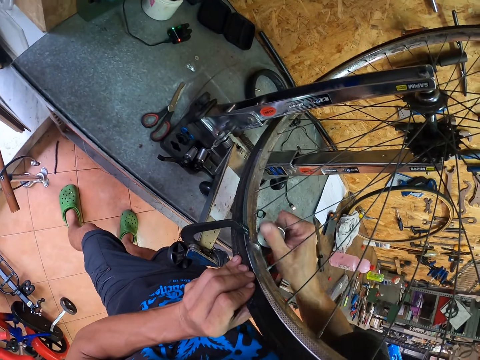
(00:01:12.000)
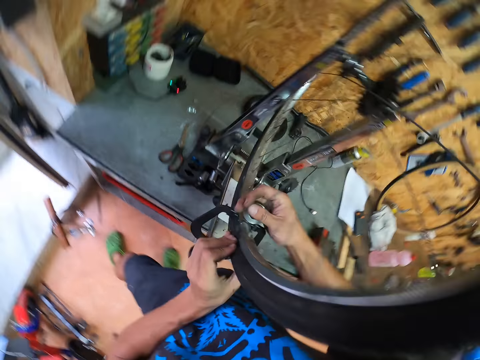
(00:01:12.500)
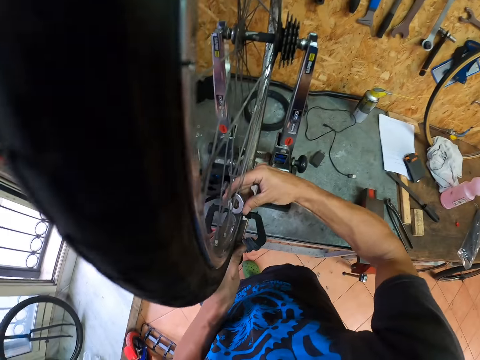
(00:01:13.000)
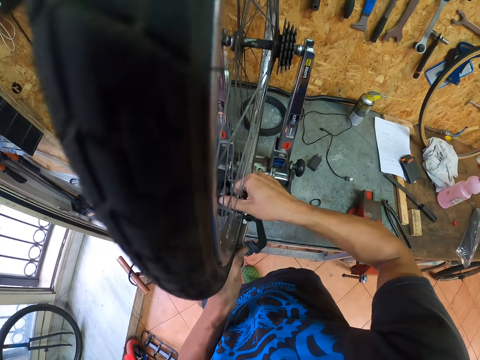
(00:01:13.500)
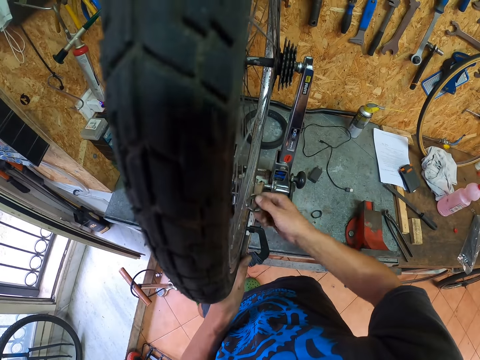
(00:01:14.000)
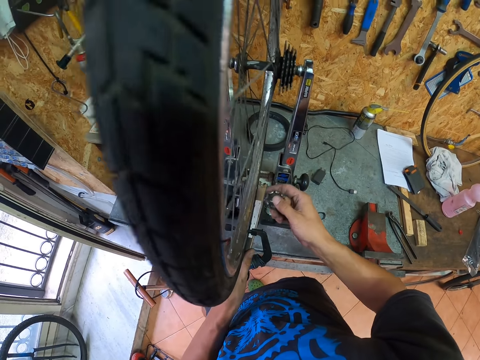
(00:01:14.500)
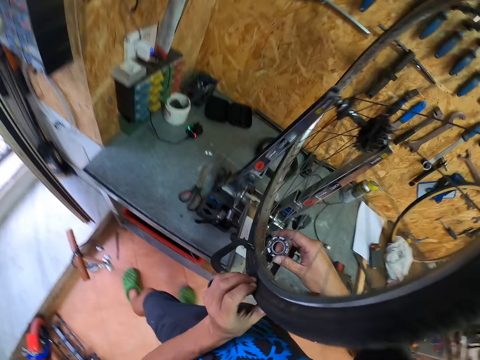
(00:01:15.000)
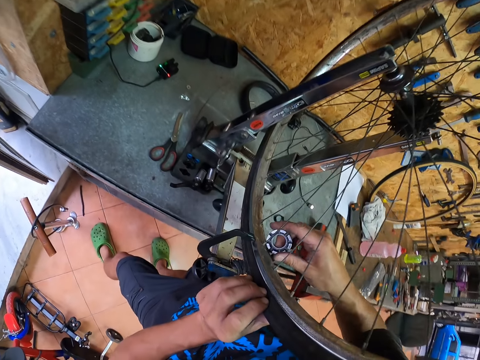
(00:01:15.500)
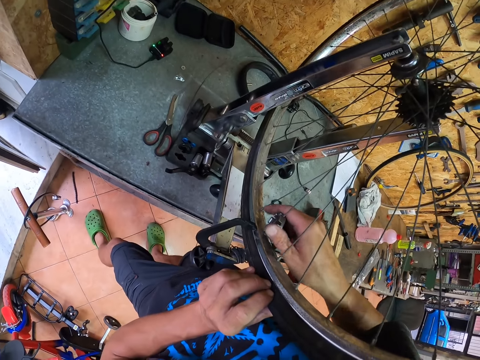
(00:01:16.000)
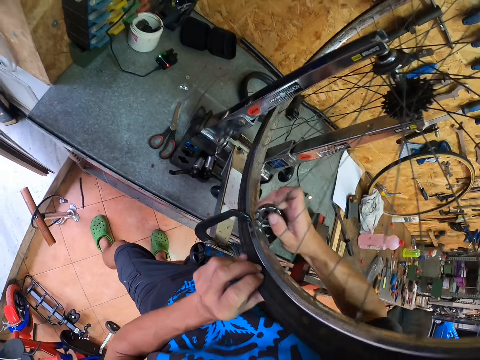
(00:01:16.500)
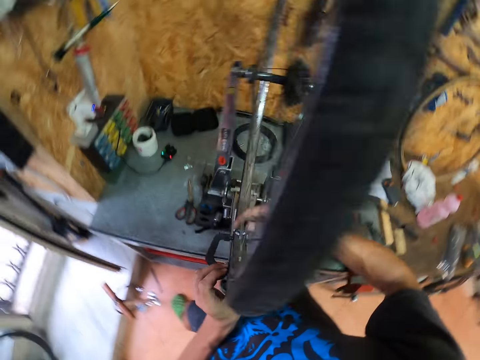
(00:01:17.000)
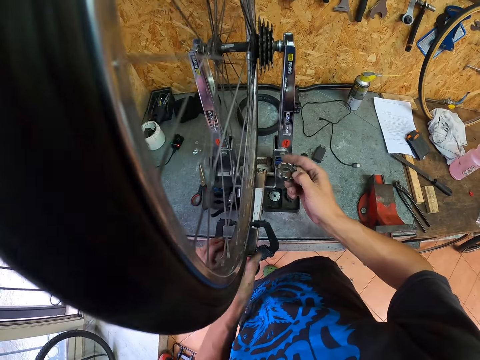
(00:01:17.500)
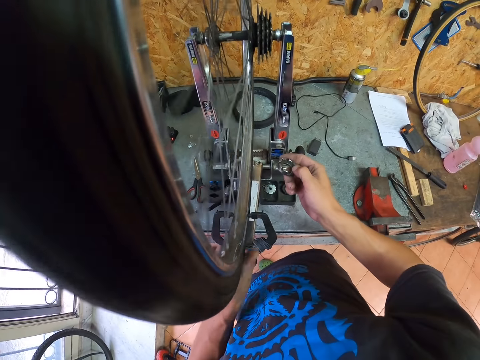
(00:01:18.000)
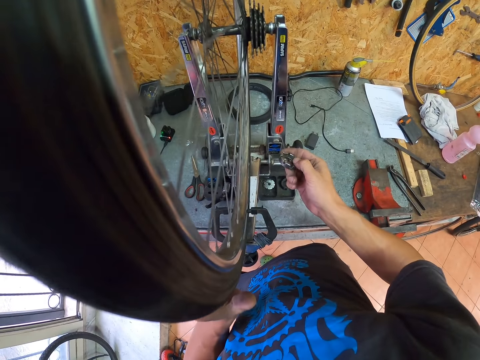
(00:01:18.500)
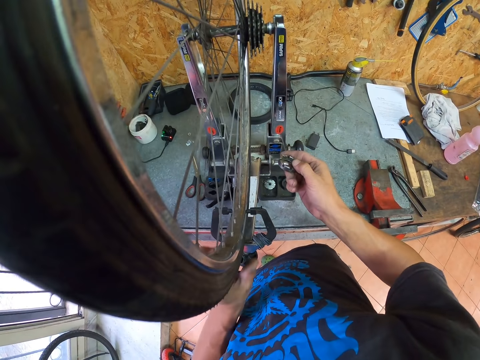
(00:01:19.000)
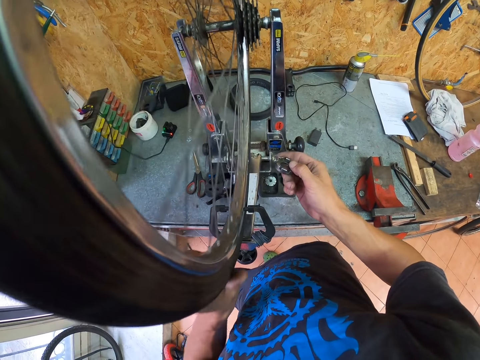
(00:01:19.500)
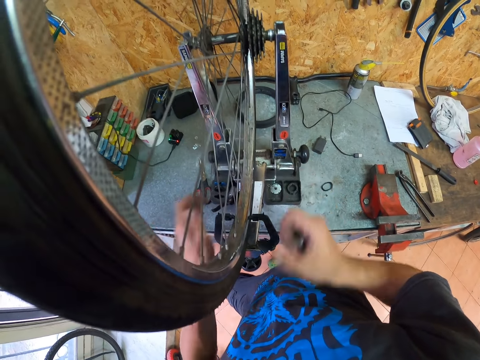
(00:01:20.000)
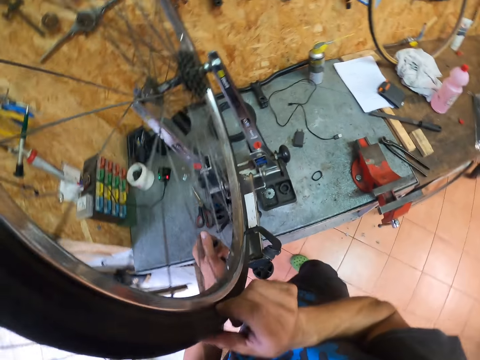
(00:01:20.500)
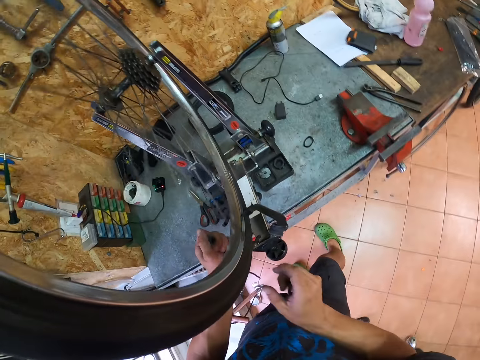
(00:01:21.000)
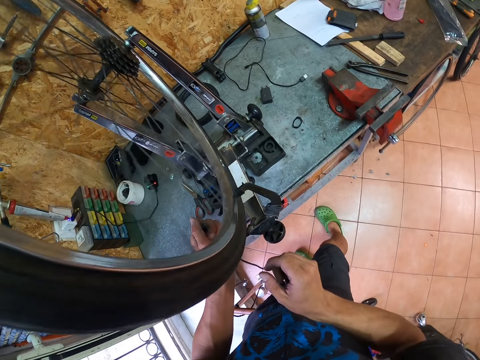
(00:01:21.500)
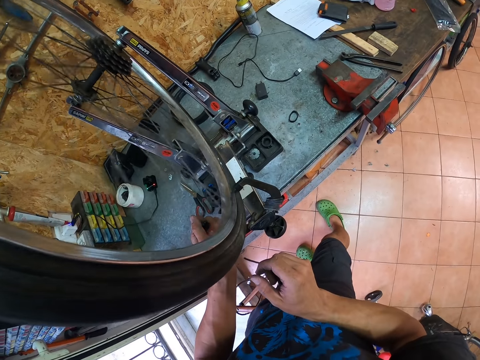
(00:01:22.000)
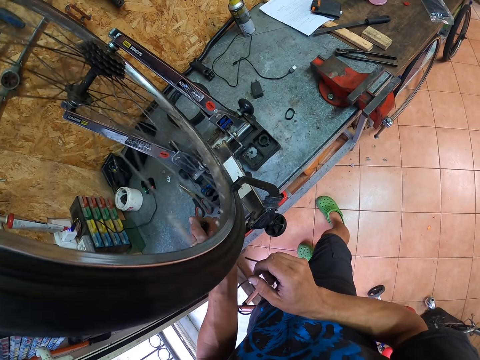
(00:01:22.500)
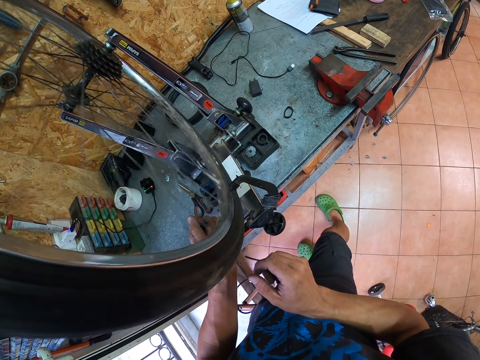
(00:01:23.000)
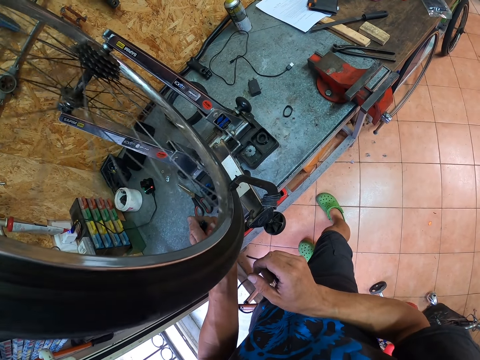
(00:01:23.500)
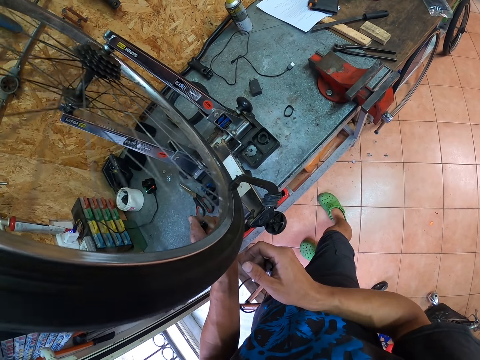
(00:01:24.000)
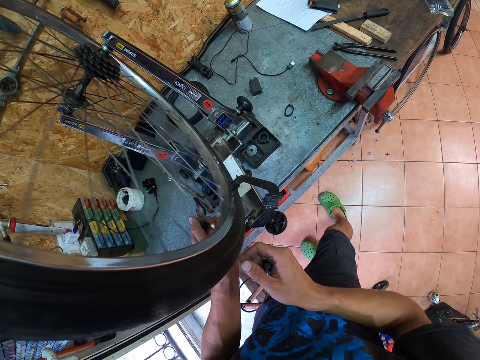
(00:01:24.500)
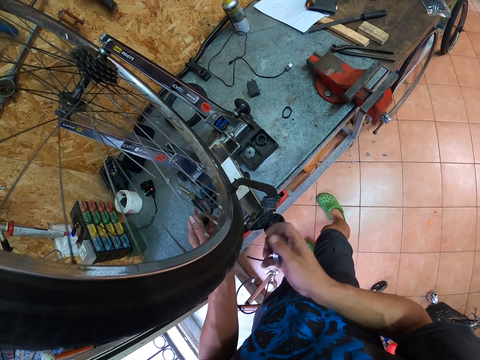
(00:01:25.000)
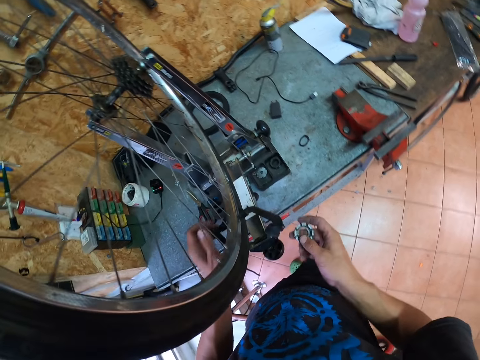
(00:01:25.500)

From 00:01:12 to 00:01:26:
The camera wearer removes the spoke spanner from the rim. They adjust the rim with the spoke spanner. They roll the bicycle wheel on the wheel truing stand.

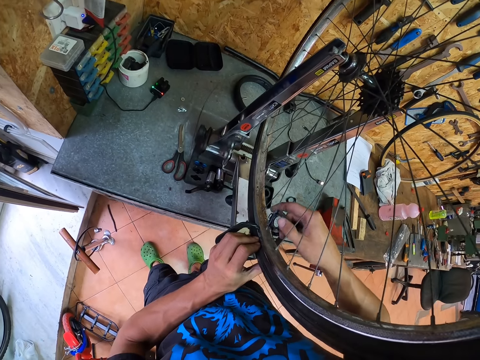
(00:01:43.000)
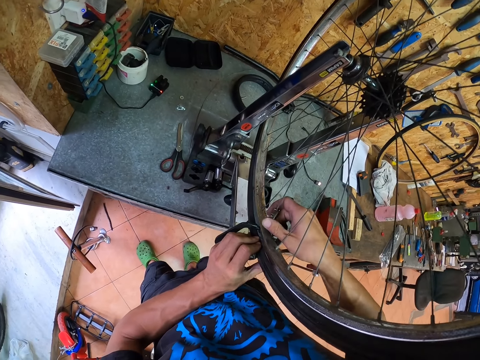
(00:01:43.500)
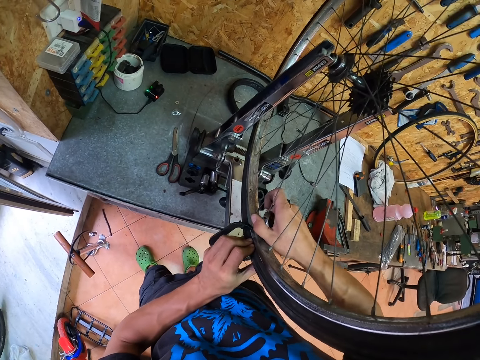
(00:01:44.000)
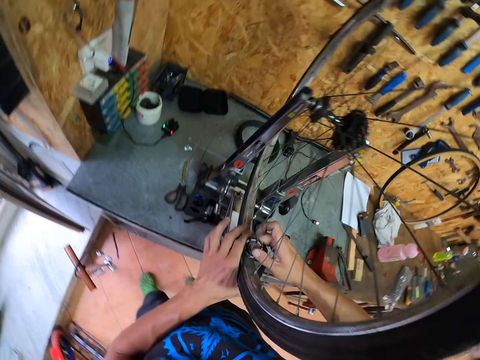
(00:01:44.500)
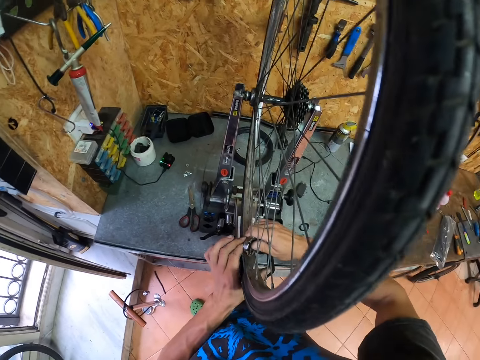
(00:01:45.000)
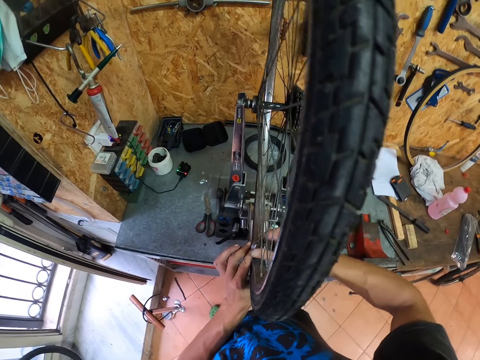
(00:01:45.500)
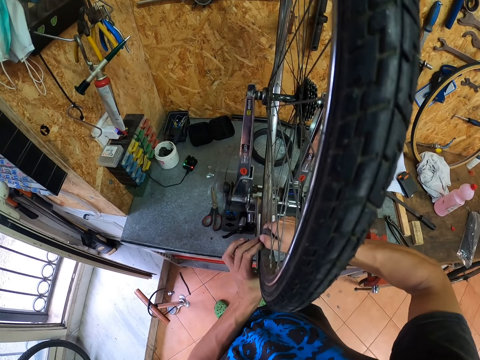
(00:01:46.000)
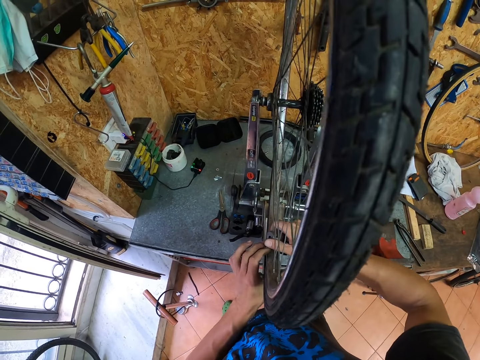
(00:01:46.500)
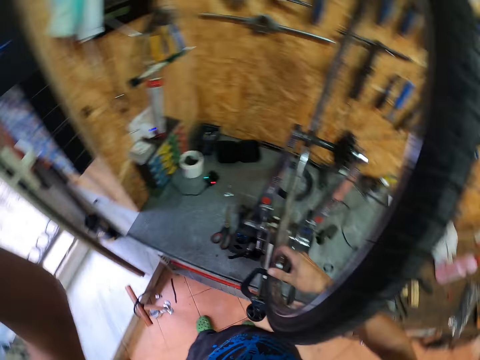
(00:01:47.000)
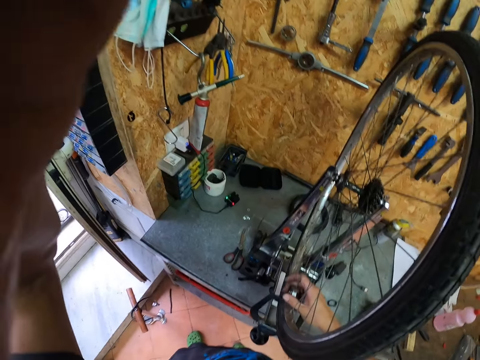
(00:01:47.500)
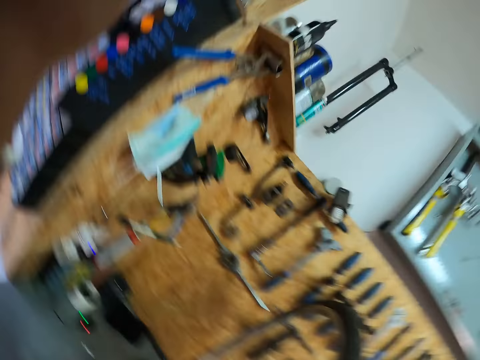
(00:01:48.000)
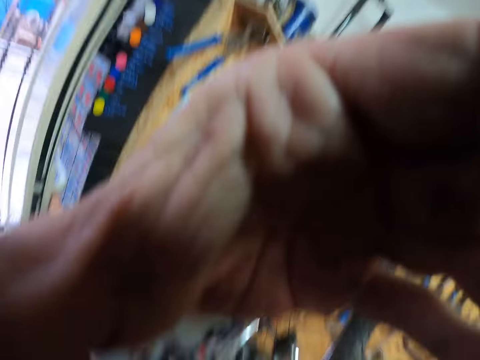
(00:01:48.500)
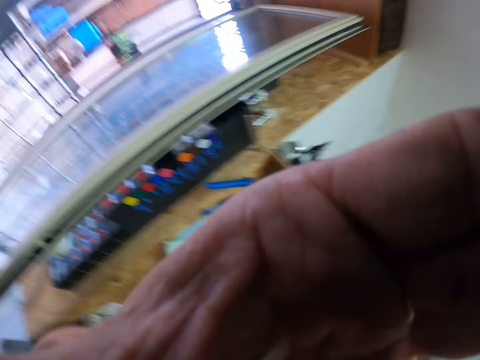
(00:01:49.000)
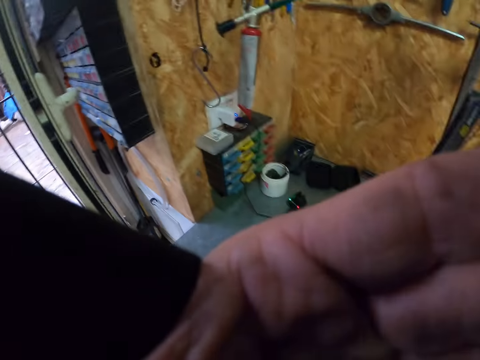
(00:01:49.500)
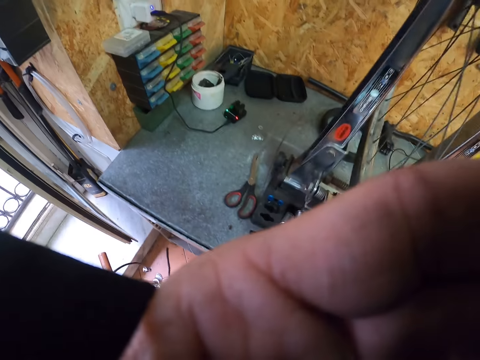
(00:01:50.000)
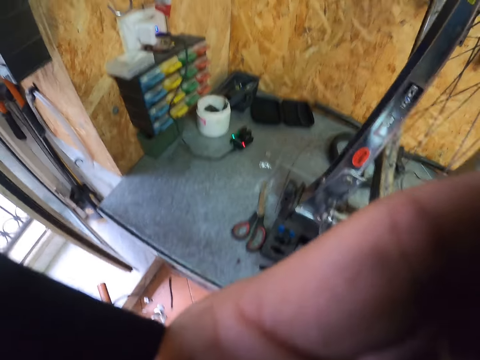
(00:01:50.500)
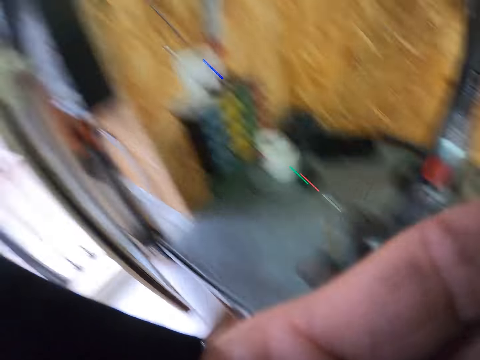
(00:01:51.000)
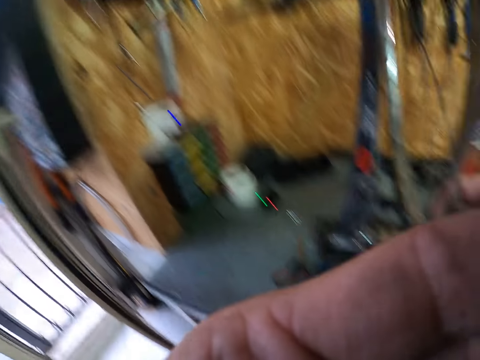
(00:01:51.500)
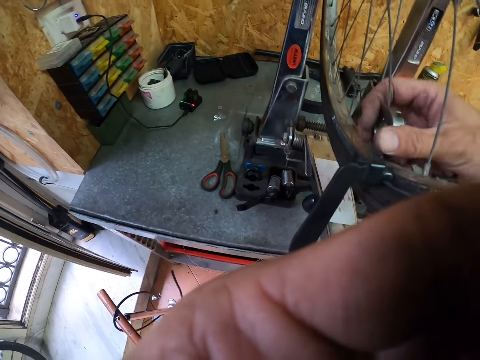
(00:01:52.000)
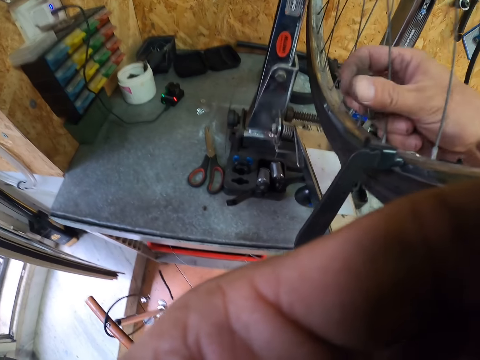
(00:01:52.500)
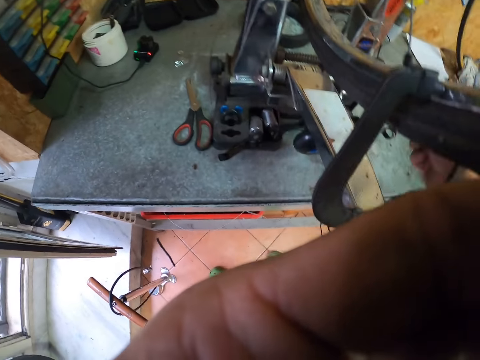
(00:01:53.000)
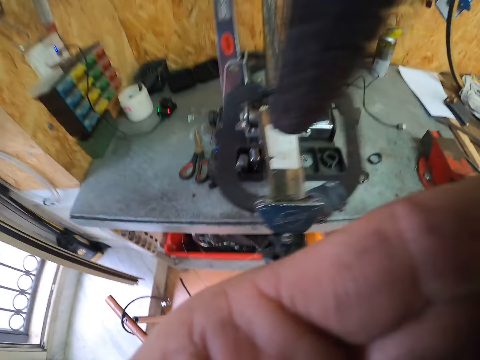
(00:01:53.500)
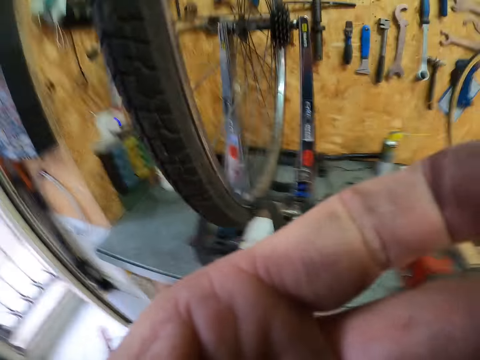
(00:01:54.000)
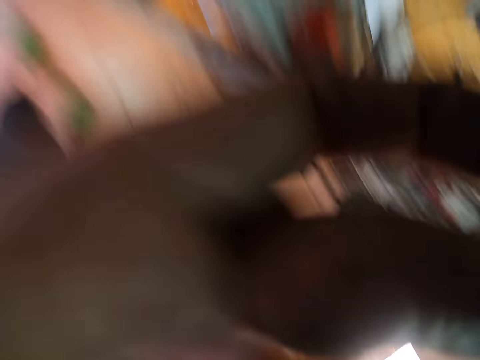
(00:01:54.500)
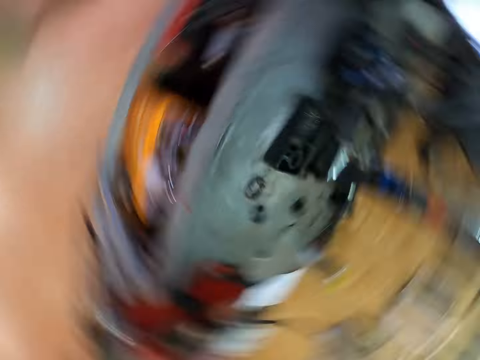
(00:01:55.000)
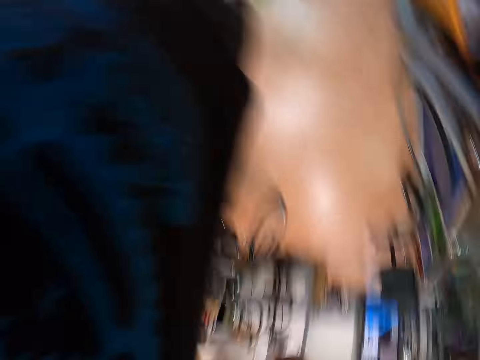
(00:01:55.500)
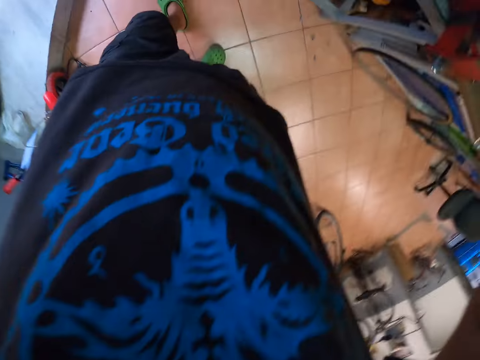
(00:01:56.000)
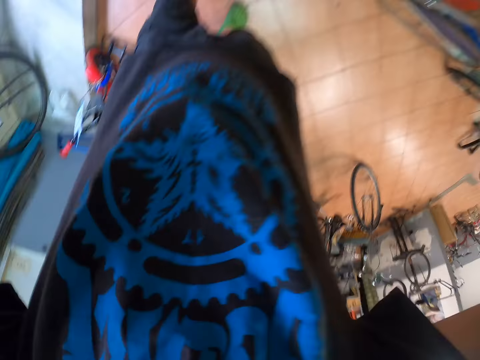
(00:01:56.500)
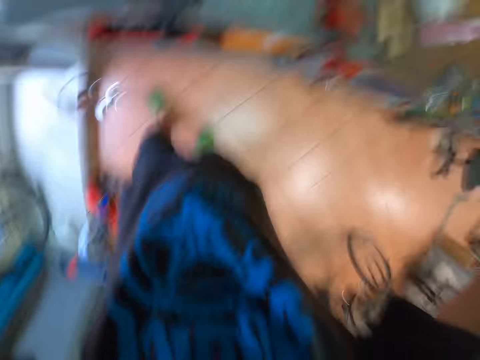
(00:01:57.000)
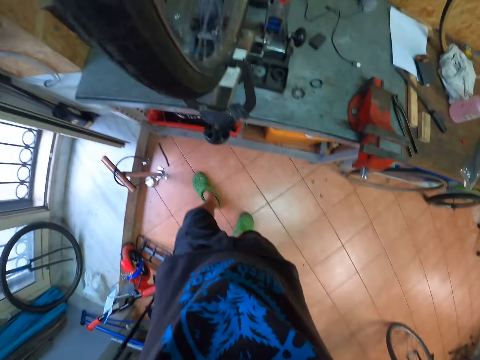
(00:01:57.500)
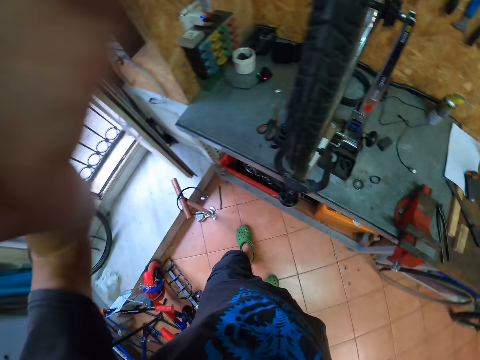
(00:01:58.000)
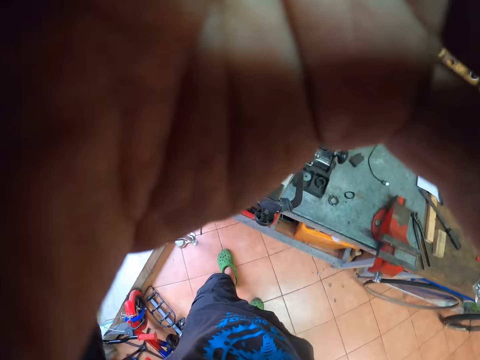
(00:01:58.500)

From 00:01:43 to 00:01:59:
The camera wearer puts the spoke spanner between the bicycle rim and adjusts the rim with the spoke spanner. They adjust the camera. They remove the spoke spanner from the rim. They adjust the spoke nipple key on the bicycle wheel. They put the spoke spanner on the table. They adjust the camera.
